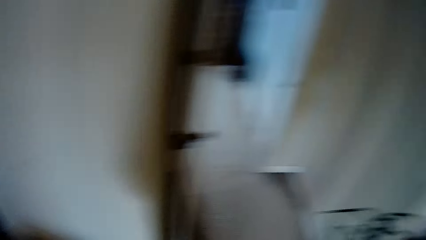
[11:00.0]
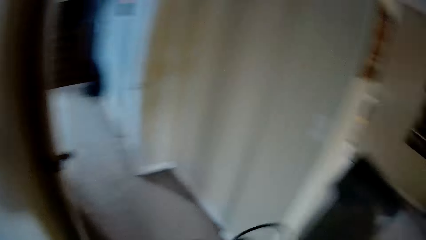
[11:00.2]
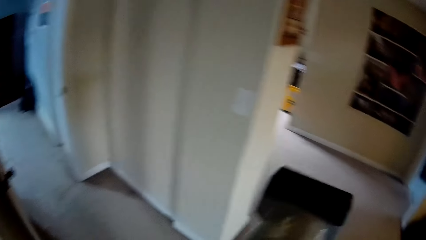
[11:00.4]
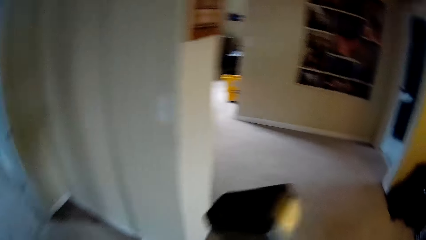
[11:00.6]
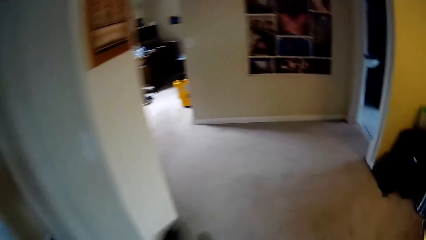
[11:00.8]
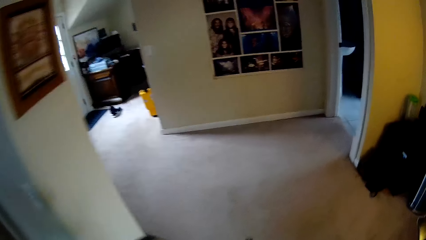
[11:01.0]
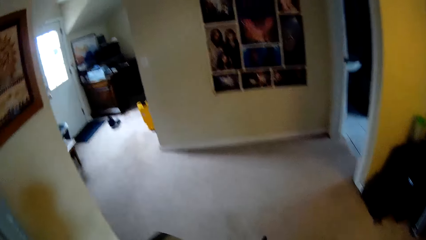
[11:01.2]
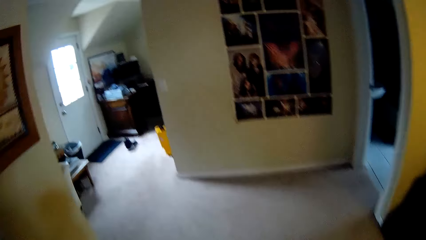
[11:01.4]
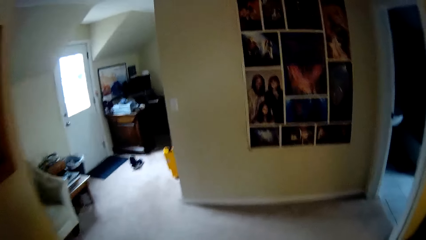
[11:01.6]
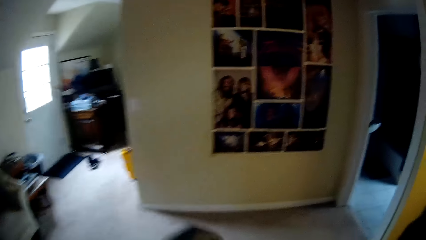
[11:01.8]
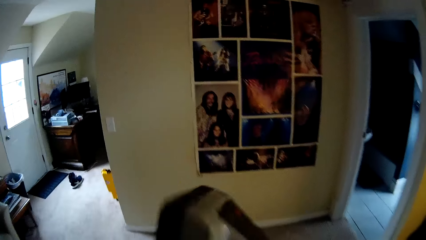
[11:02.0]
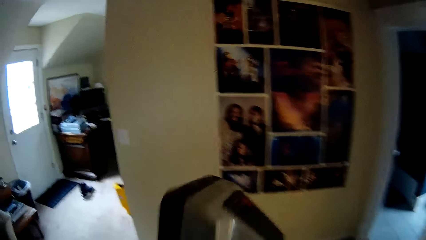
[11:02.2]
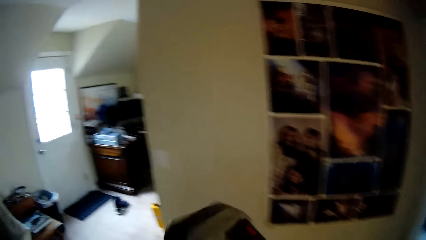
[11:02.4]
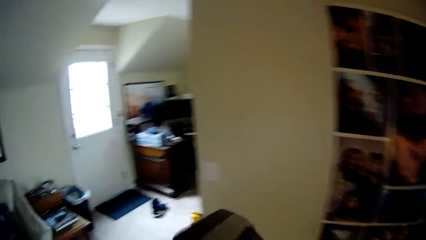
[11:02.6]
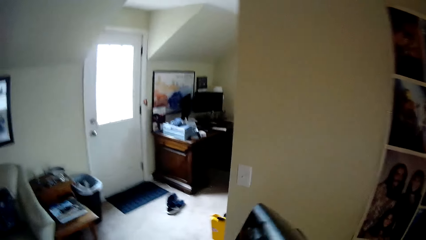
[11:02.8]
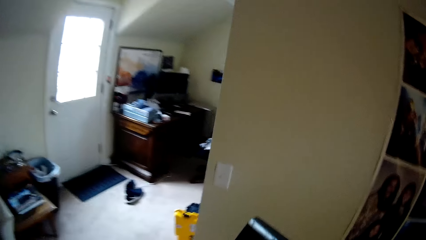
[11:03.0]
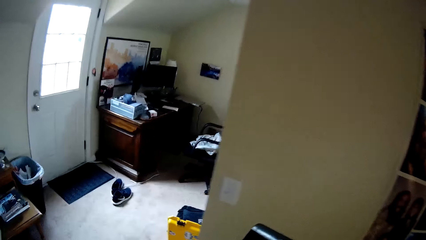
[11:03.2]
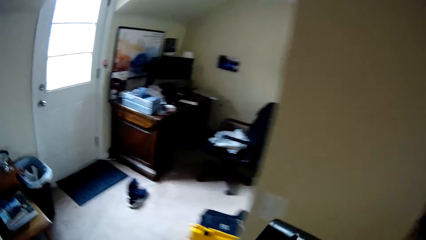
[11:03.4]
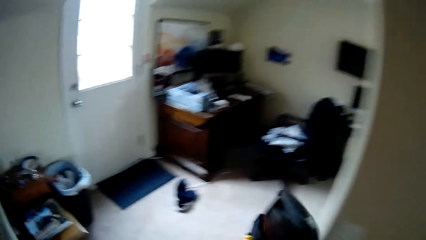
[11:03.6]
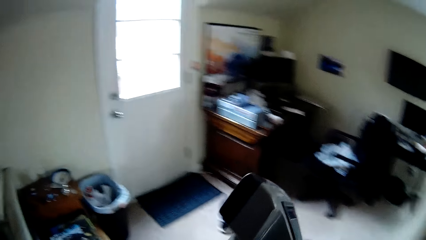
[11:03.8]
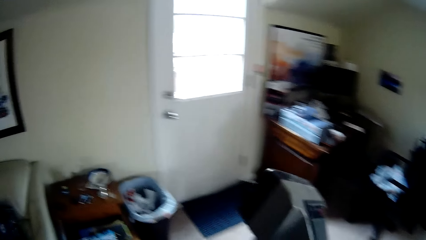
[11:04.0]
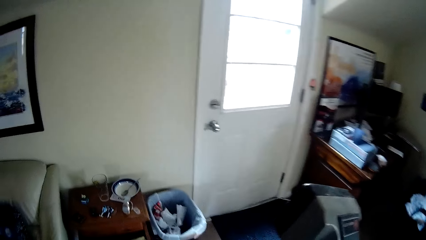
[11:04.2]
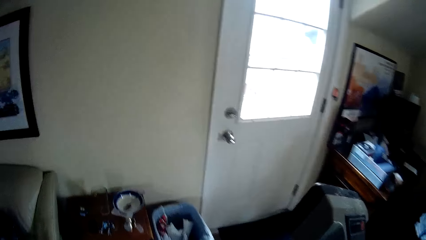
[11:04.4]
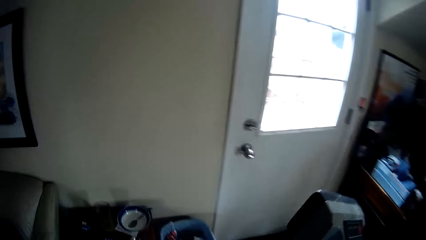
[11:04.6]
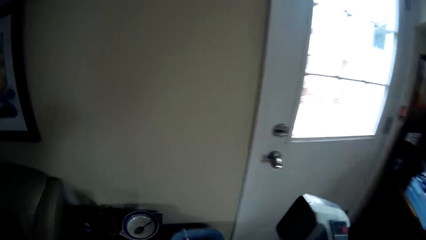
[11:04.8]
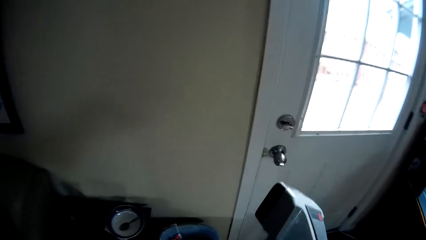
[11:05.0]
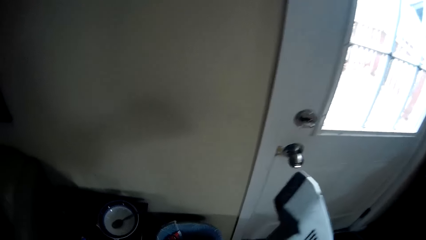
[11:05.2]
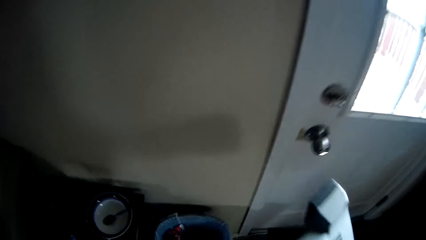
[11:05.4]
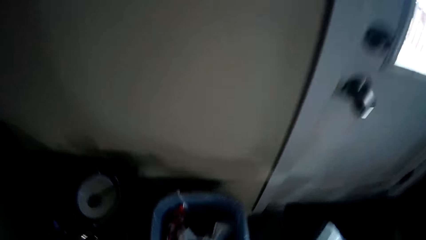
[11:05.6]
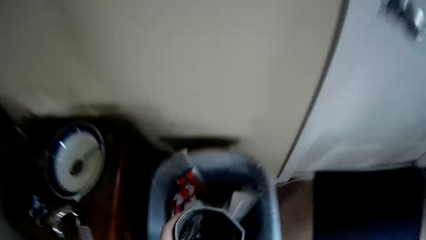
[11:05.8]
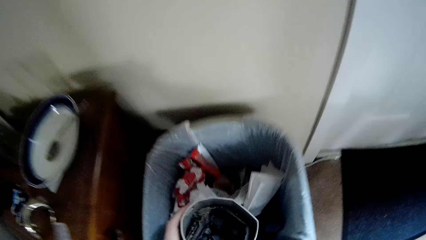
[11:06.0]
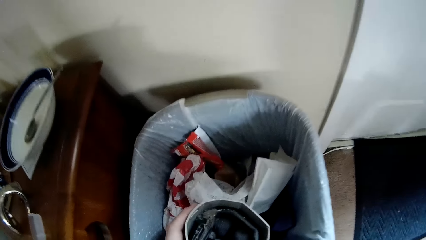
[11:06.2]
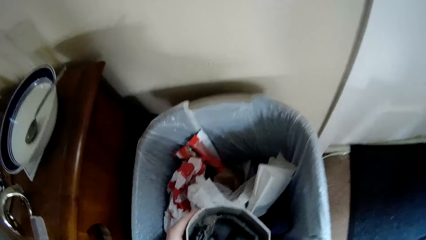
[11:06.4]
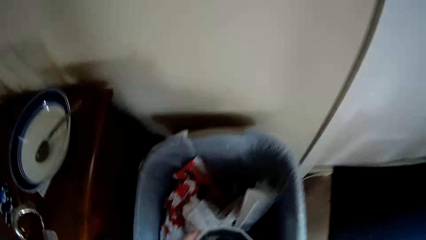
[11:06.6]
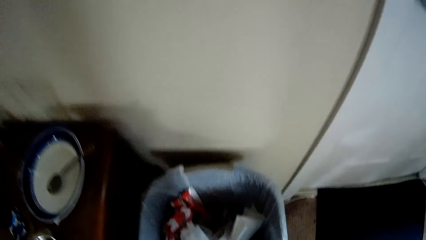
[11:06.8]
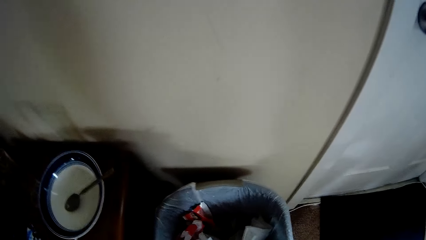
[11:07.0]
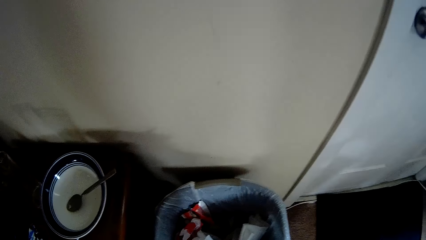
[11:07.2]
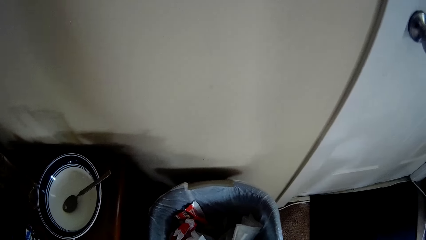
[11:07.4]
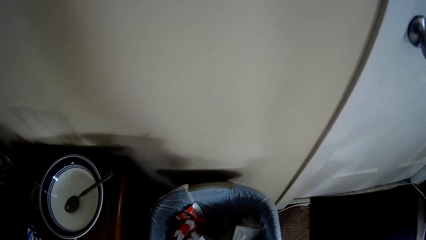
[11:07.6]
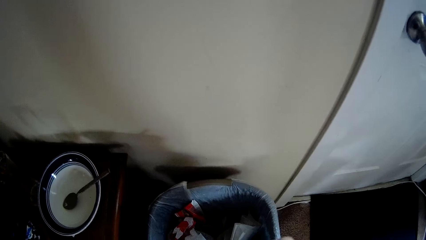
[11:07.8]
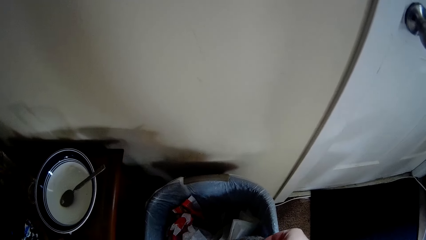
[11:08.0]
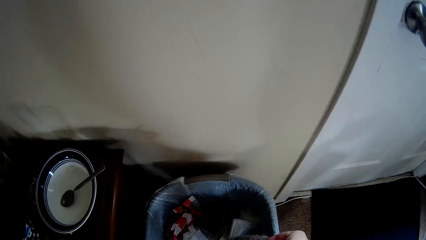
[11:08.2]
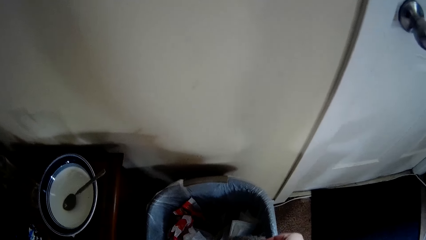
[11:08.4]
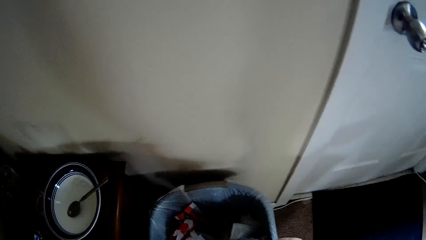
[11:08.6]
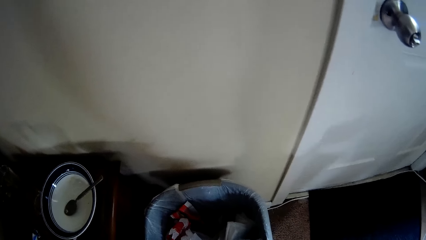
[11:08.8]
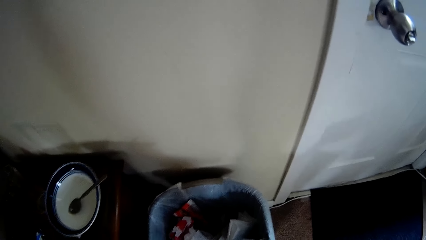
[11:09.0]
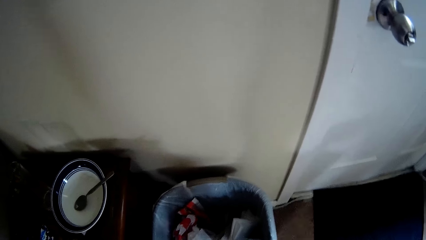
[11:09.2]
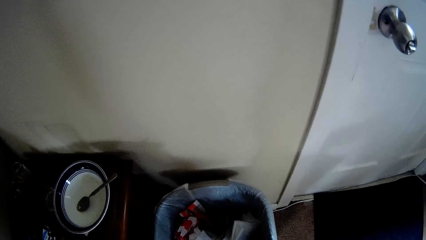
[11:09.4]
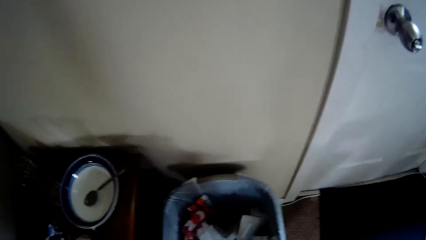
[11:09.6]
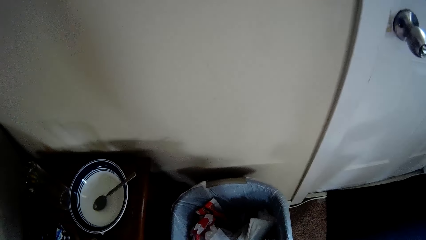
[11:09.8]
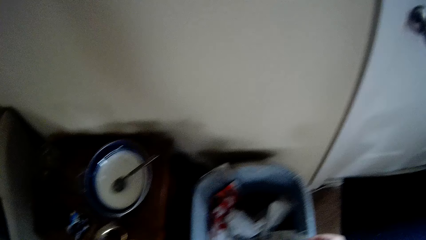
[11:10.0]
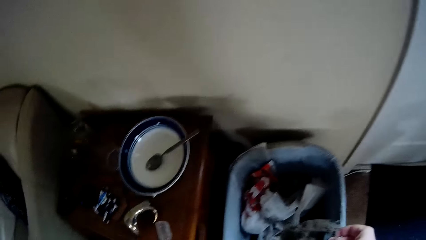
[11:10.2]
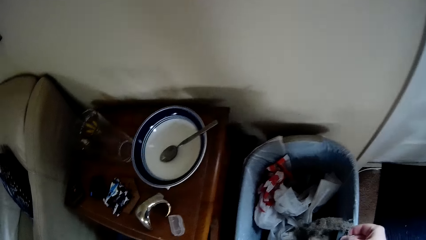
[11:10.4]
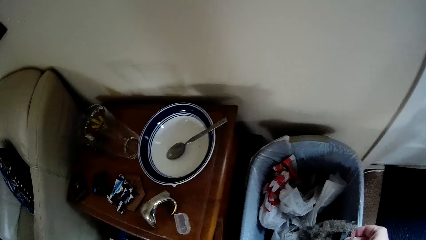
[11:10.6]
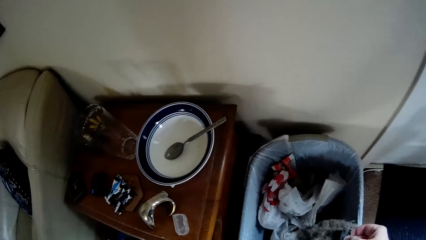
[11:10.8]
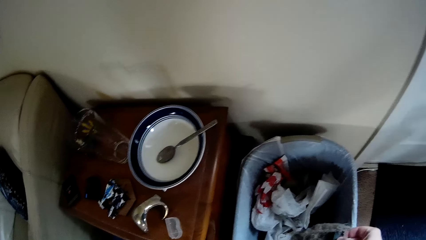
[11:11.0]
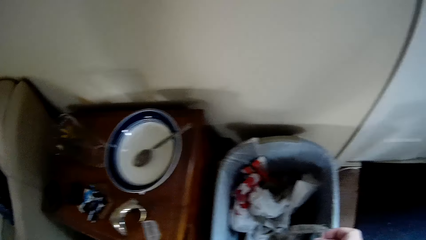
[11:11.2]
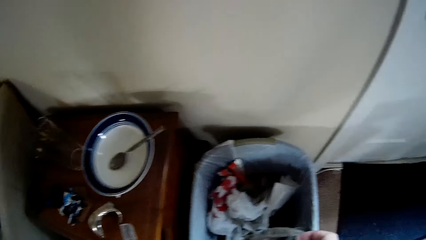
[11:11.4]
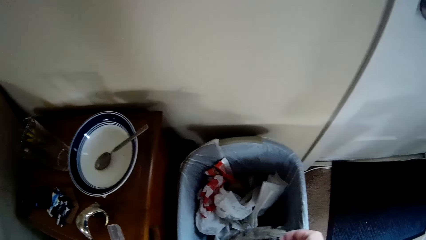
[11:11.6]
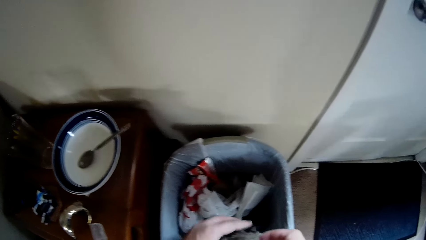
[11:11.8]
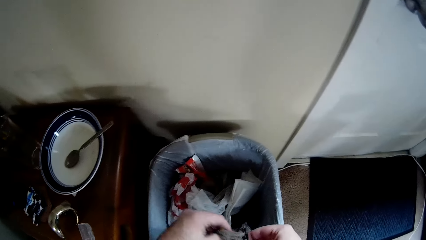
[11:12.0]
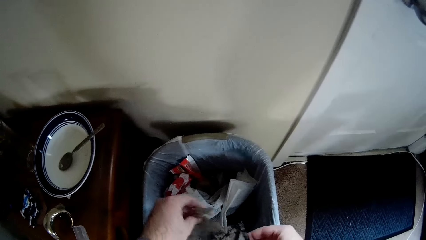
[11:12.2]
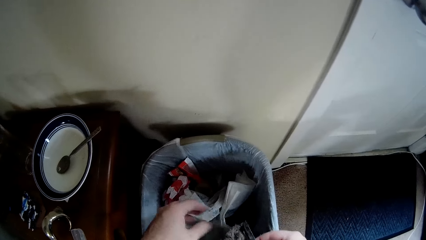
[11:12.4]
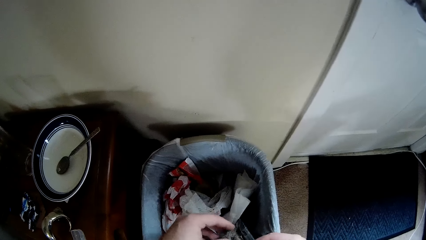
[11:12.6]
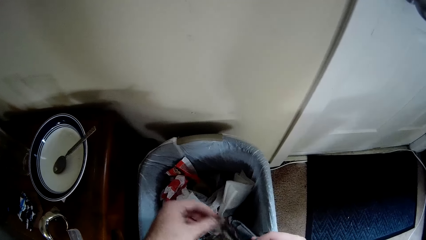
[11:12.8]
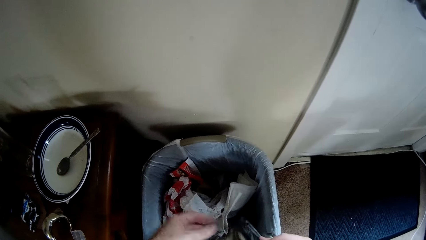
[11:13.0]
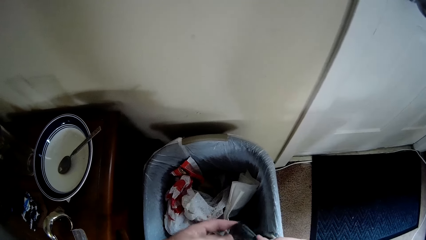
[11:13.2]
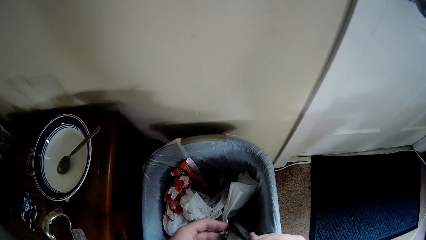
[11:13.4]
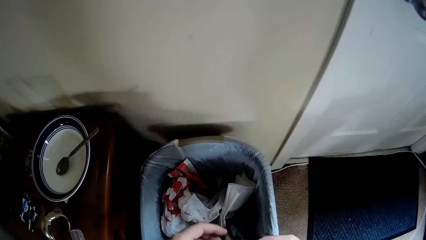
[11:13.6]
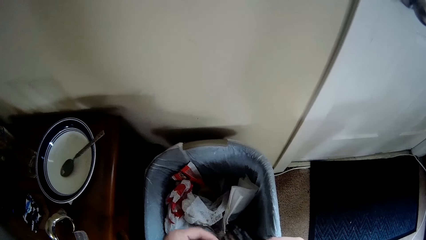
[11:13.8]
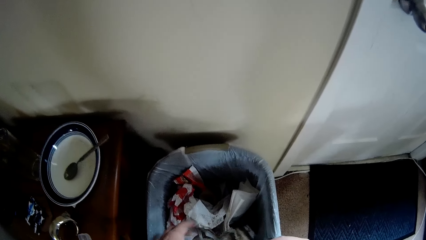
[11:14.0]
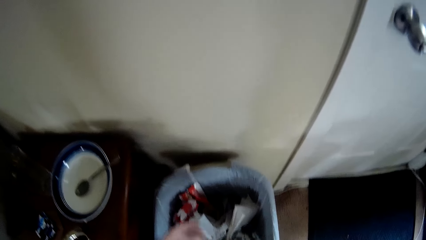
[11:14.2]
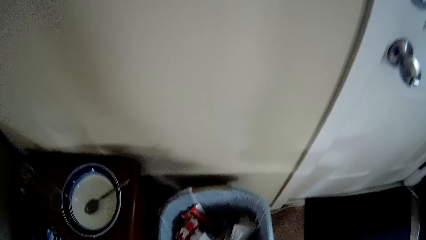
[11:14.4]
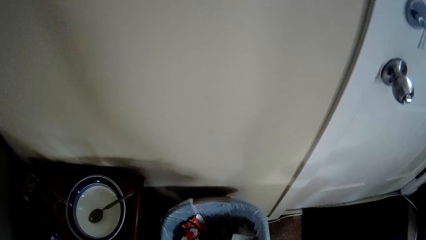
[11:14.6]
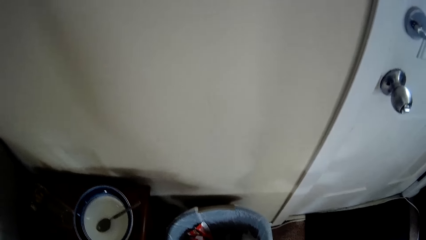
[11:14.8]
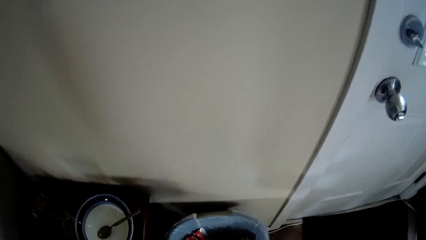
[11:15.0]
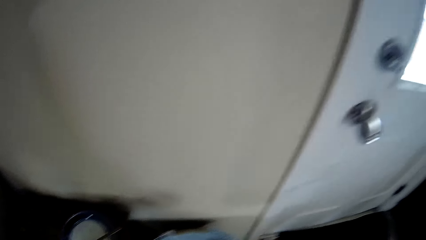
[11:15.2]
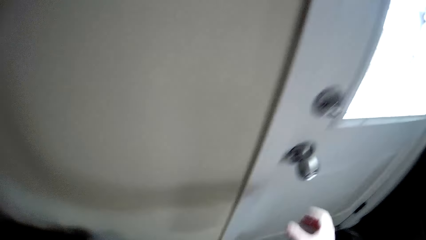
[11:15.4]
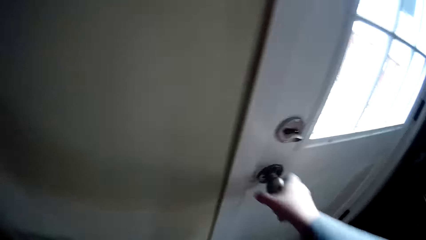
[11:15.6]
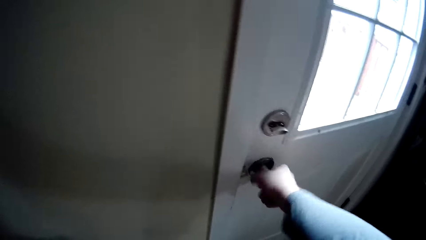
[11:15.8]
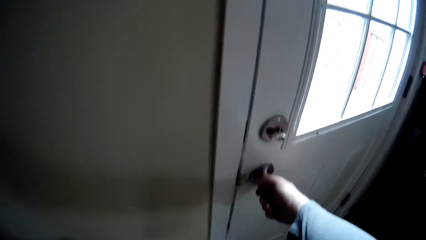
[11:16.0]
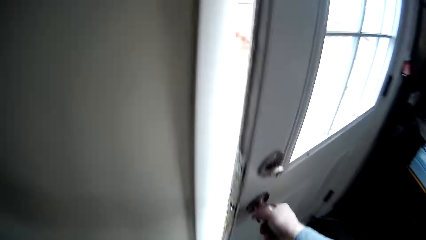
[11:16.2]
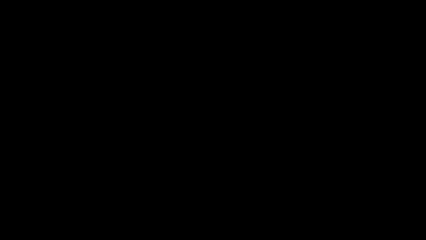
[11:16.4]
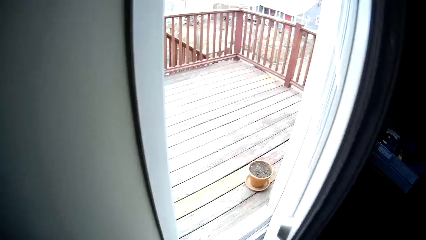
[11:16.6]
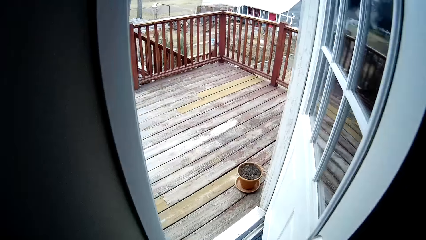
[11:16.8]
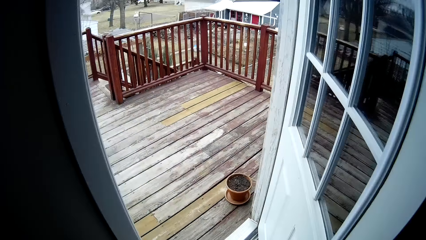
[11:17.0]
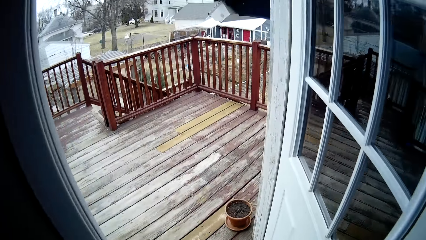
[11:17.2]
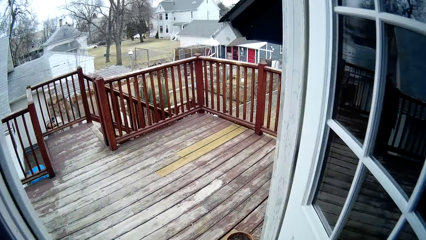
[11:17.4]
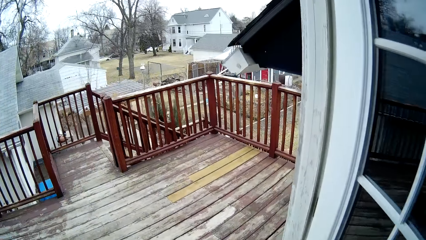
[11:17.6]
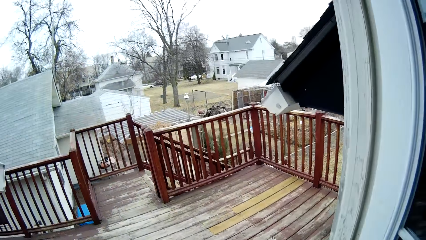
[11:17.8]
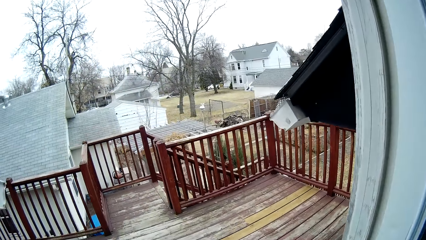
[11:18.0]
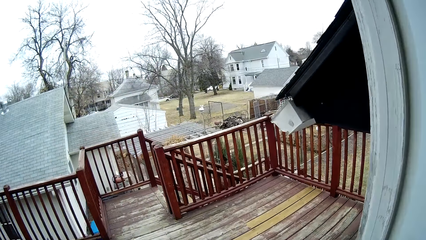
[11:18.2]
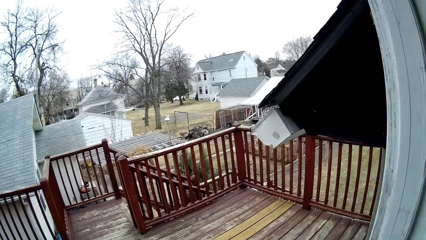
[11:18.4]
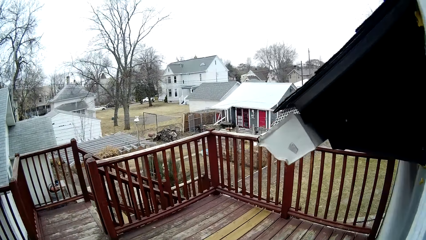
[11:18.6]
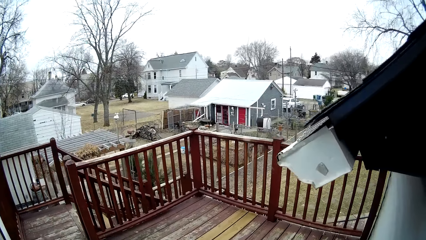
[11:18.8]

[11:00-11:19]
The camera wearer shakes the vacuum cleaner. They hold the vacuum cleaner filter. They remove dust from the cleaning machine. They remove dirt on the filter. They open the door. They walk out. They look around the balcony.
